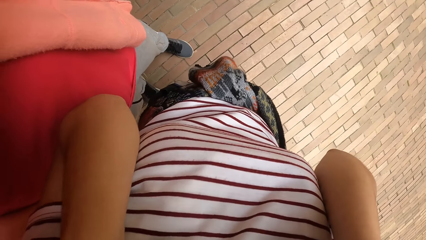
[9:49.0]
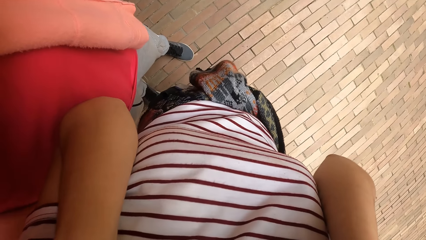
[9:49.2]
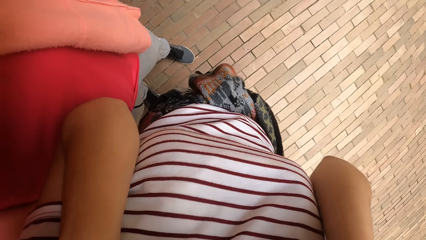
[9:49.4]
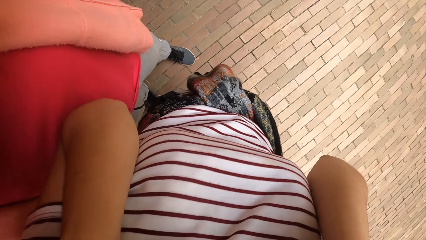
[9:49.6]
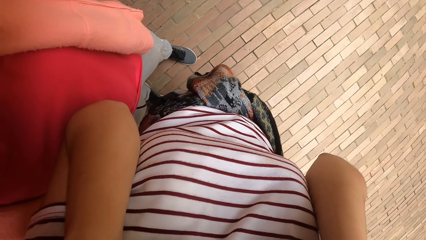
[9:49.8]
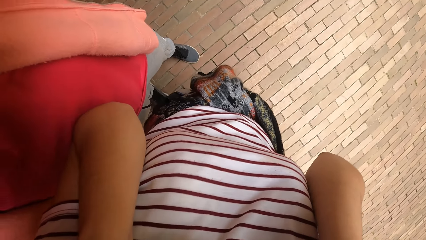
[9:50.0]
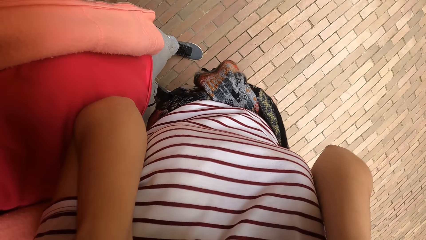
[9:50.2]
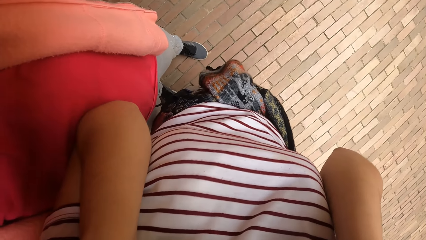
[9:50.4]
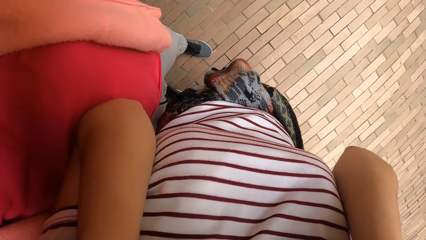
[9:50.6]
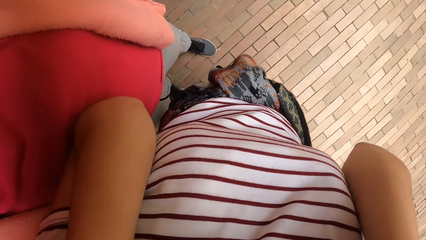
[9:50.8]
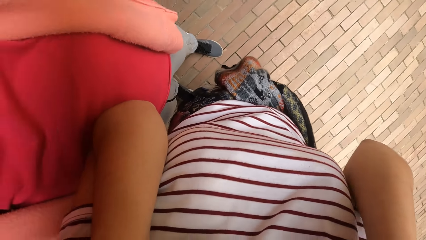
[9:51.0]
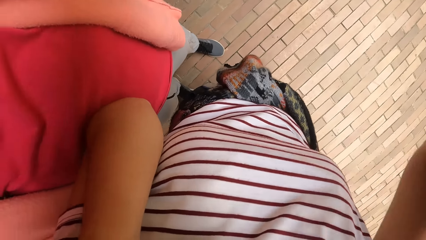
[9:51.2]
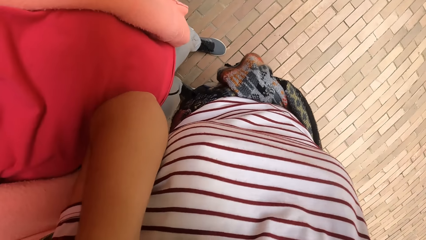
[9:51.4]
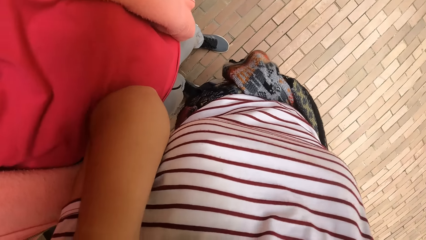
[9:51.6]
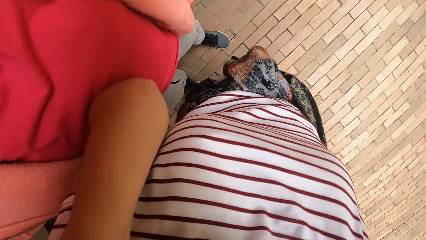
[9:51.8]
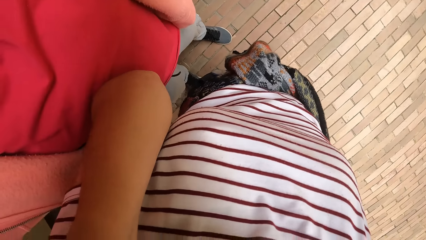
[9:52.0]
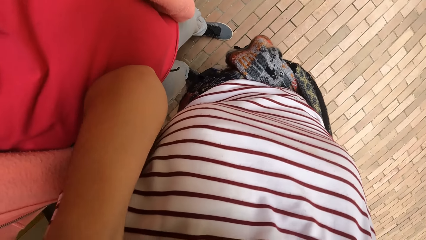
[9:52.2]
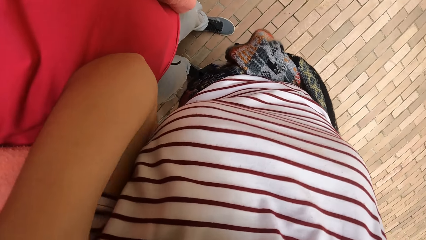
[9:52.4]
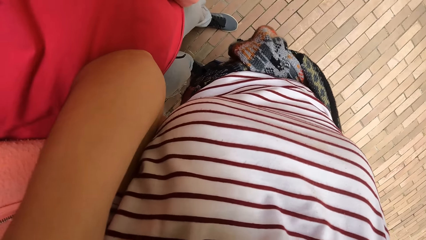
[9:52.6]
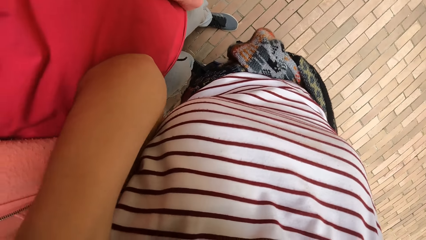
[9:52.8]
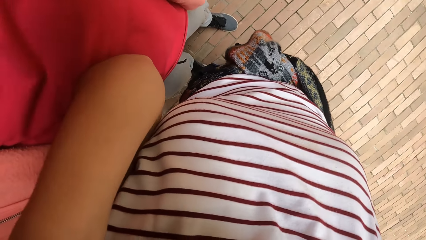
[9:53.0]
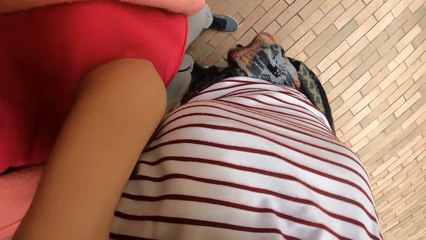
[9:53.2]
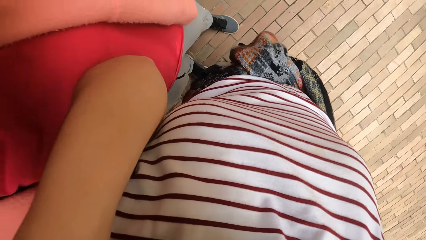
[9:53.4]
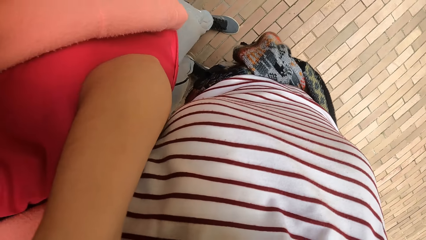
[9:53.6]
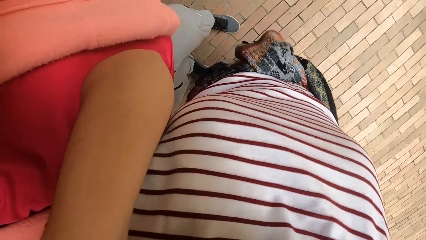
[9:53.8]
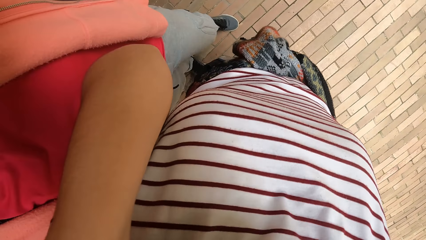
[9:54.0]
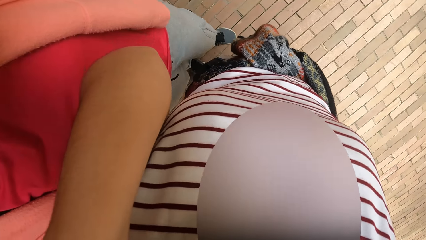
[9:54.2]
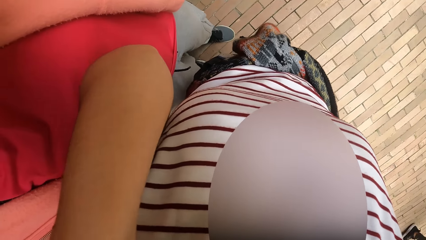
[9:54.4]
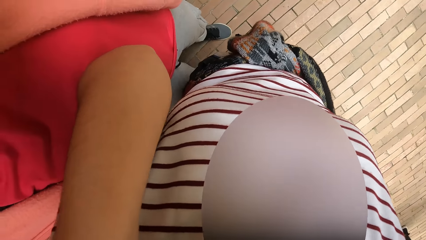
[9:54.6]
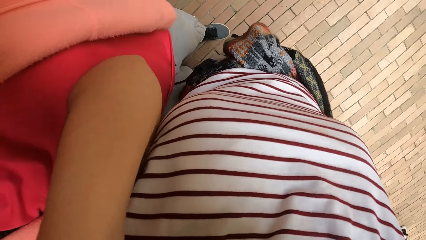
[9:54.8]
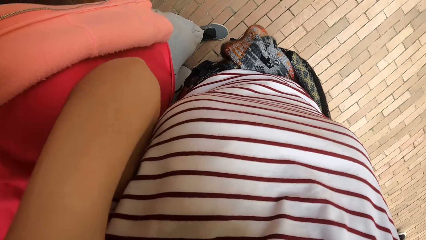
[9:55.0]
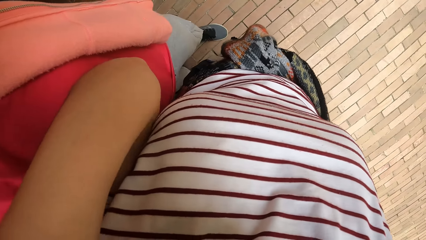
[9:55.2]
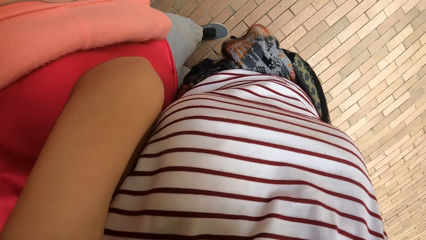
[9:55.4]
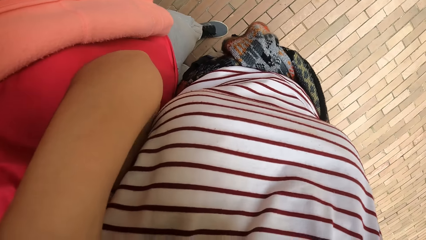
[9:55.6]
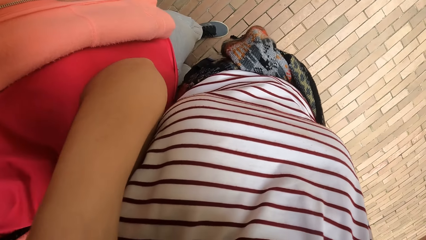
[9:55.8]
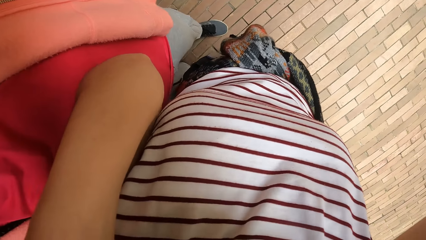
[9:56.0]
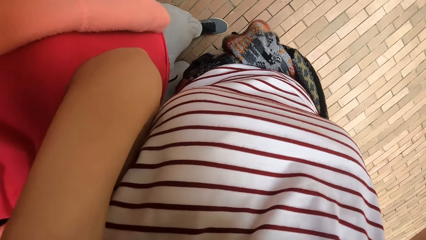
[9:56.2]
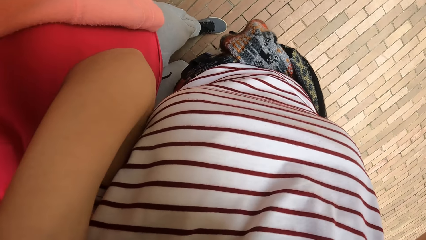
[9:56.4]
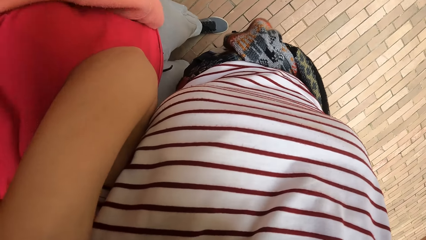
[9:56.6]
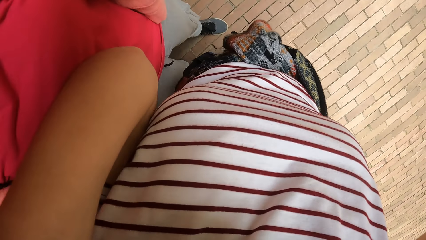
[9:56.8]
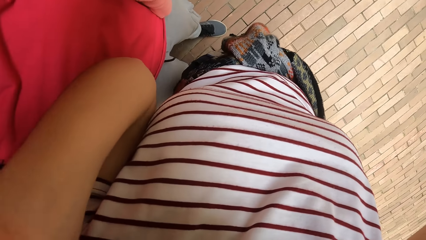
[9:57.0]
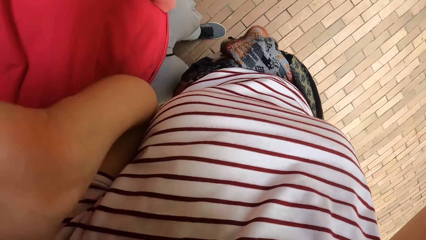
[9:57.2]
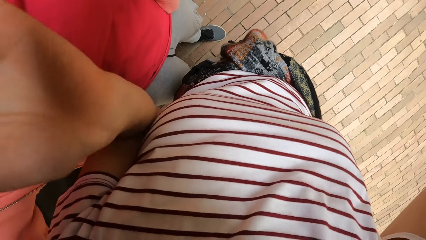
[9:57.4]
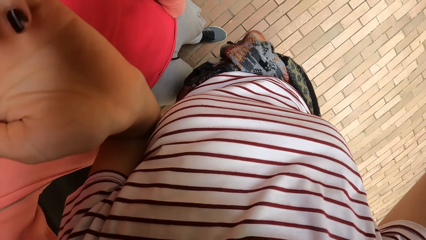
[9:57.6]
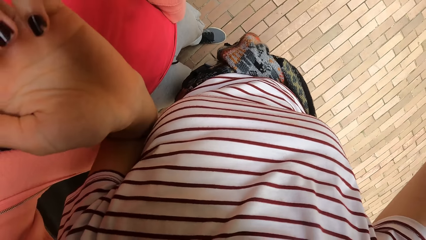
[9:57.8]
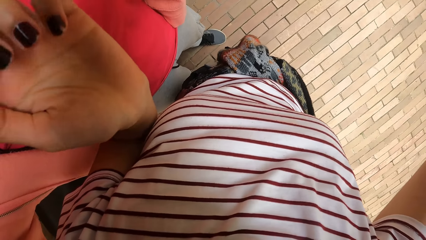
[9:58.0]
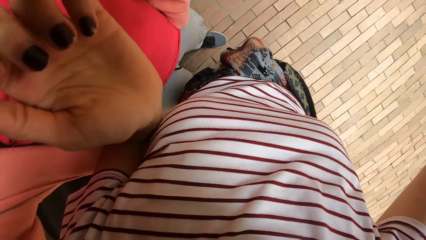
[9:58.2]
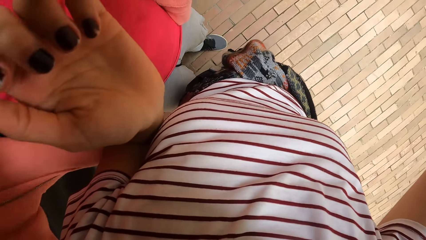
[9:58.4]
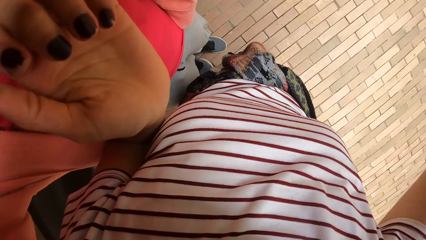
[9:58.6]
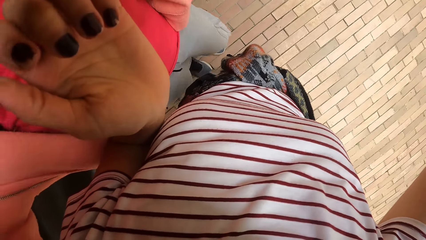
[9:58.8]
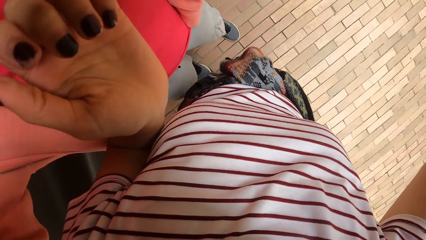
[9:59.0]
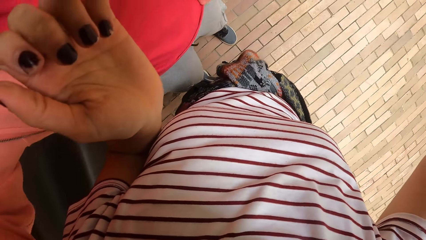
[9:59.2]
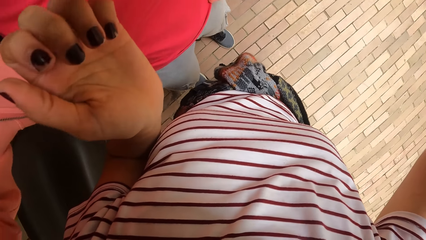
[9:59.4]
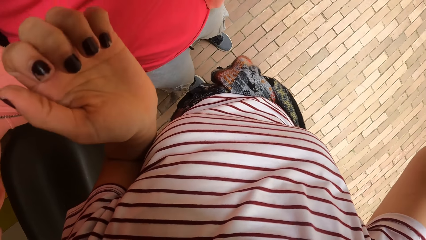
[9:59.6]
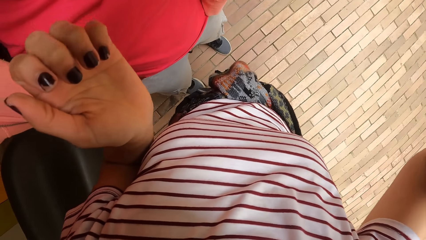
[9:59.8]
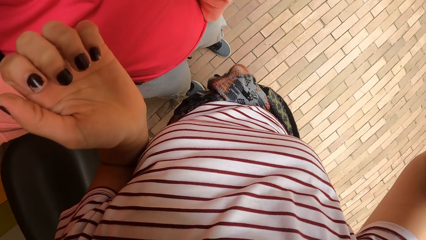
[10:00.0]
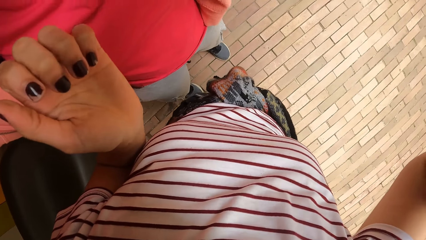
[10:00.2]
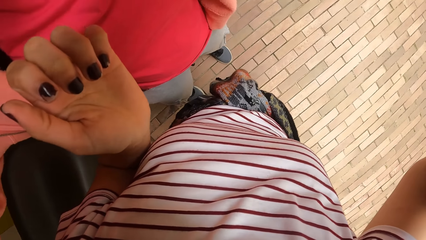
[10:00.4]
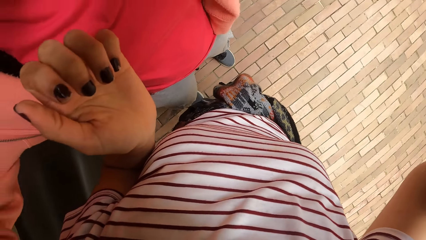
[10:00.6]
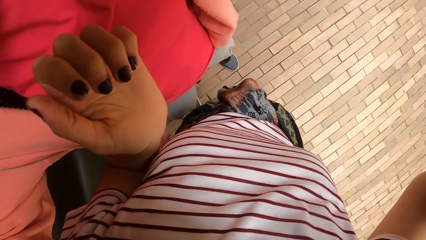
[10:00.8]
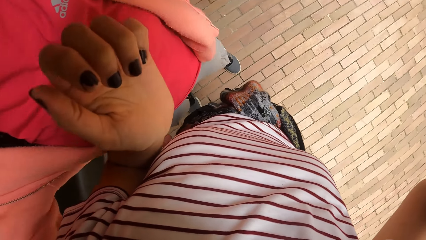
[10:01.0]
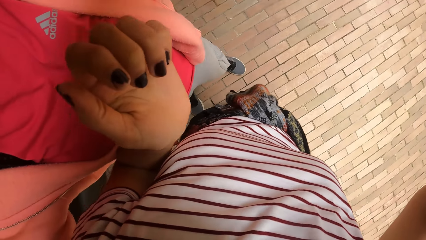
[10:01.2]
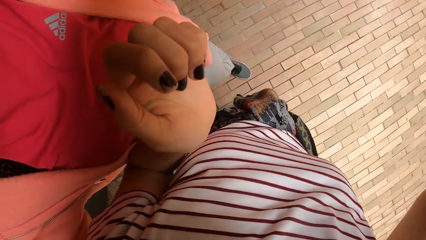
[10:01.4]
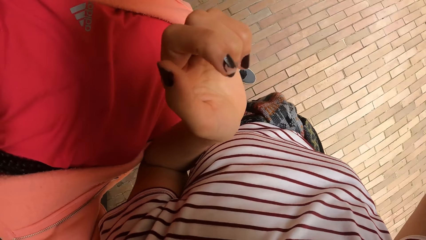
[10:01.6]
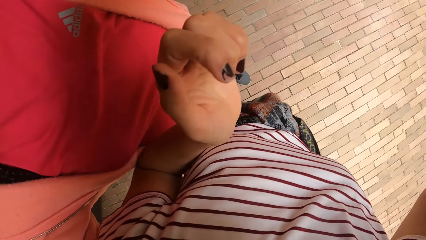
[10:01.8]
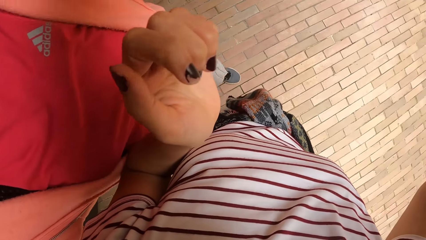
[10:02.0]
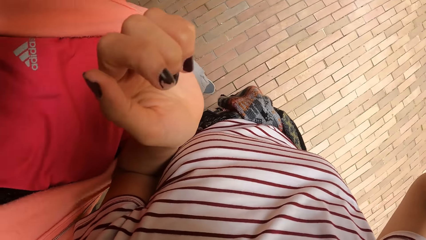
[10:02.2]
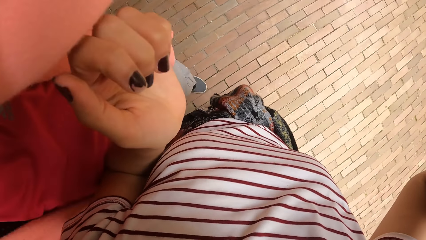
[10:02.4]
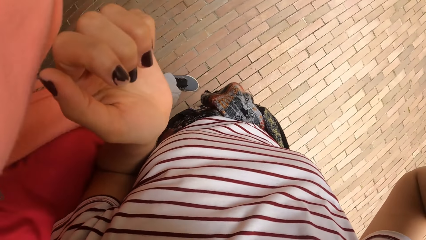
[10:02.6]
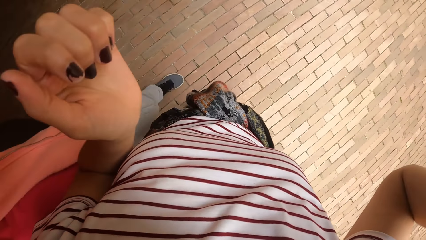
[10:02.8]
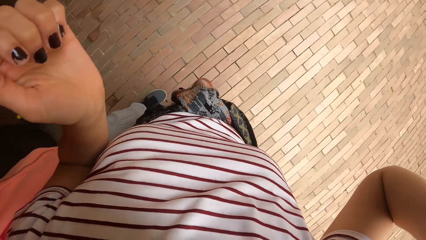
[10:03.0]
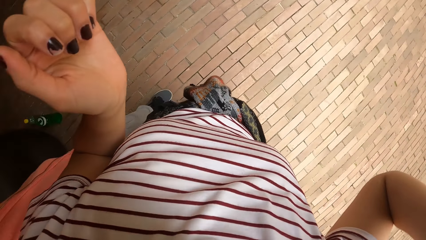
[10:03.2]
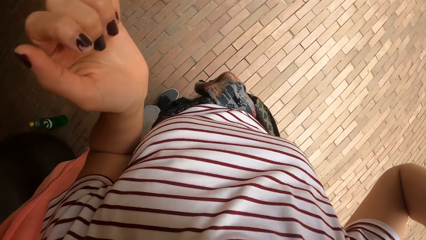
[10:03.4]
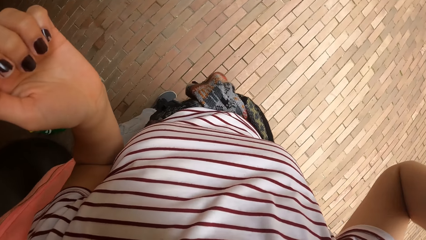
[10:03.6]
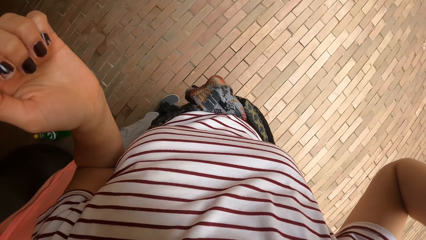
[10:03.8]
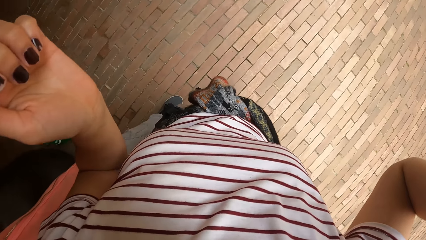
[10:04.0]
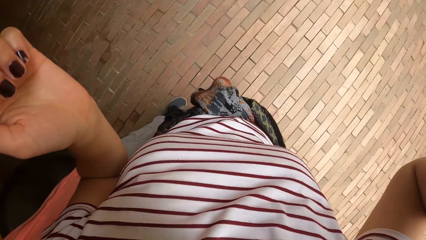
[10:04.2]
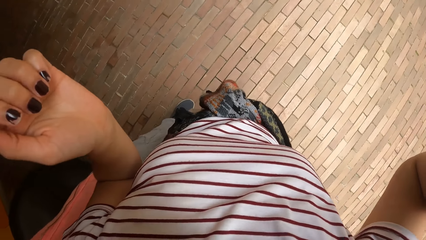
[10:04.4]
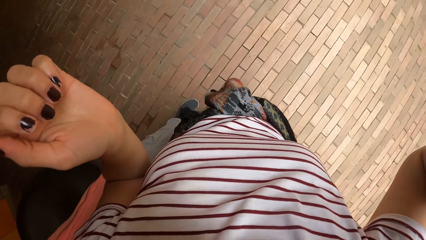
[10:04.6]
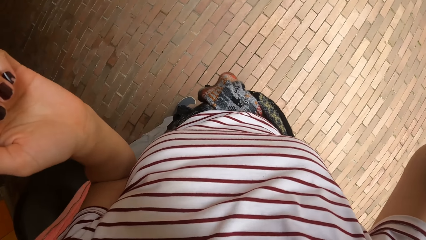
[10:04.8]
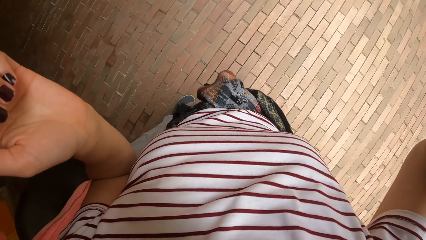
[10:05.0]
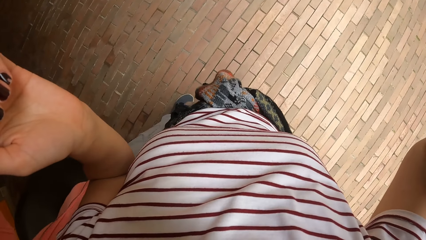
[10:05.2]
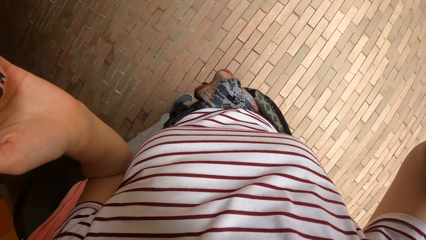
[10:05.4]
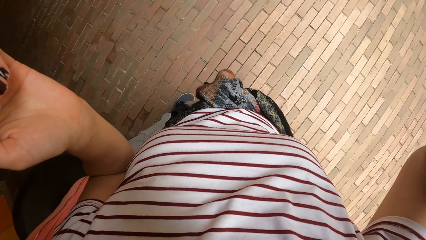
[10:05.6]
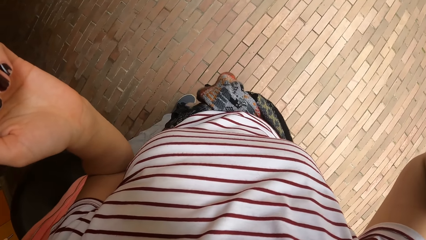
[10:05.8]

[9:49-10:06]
The camera wearer moves a hand. A woman adjusts the camera wearer's camera.
